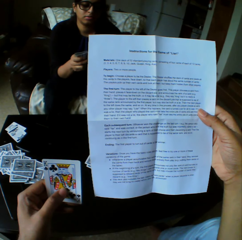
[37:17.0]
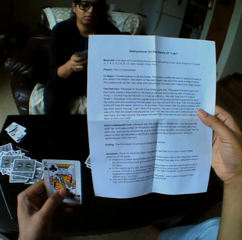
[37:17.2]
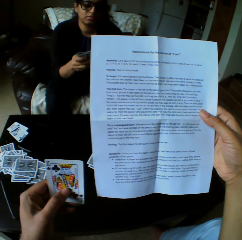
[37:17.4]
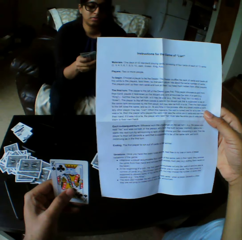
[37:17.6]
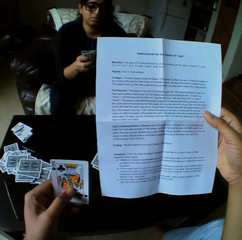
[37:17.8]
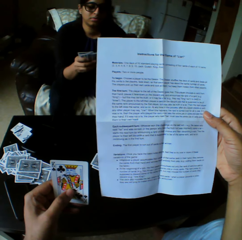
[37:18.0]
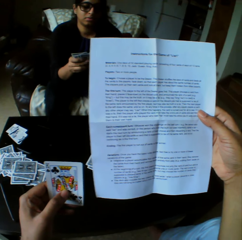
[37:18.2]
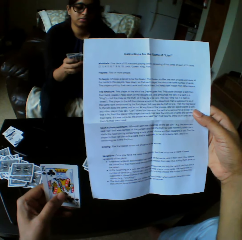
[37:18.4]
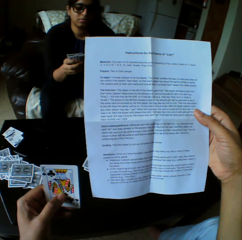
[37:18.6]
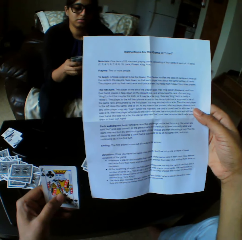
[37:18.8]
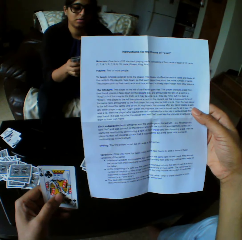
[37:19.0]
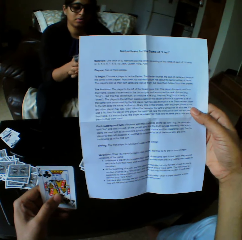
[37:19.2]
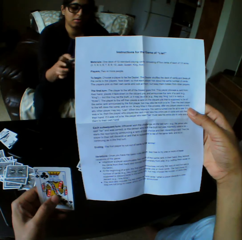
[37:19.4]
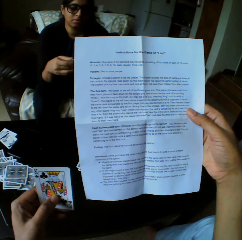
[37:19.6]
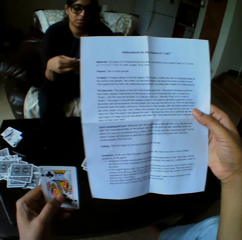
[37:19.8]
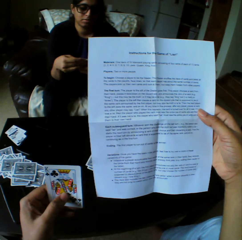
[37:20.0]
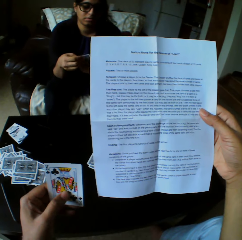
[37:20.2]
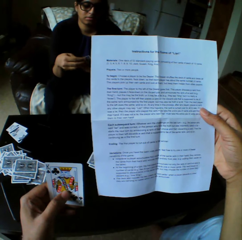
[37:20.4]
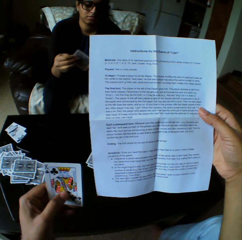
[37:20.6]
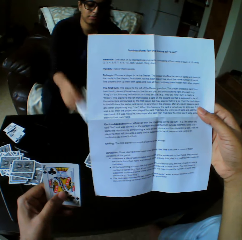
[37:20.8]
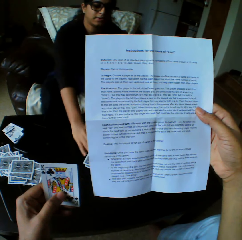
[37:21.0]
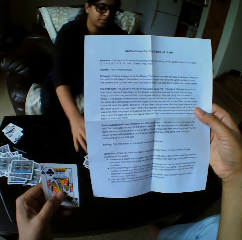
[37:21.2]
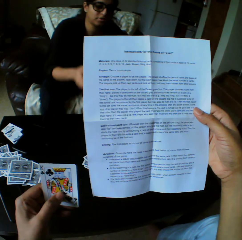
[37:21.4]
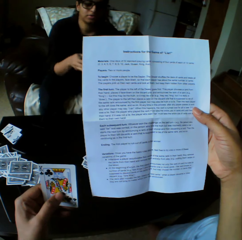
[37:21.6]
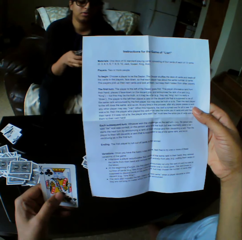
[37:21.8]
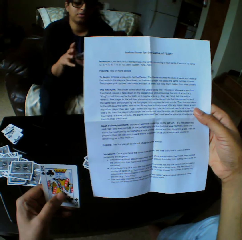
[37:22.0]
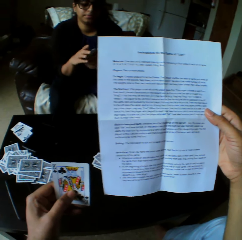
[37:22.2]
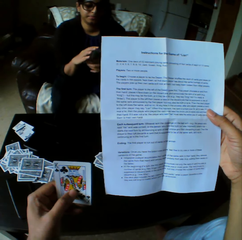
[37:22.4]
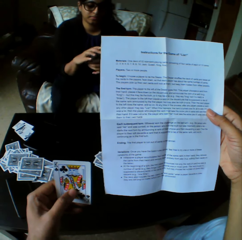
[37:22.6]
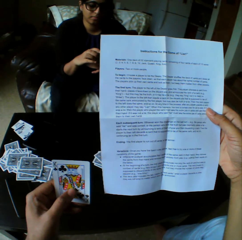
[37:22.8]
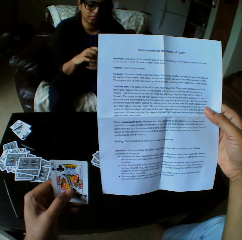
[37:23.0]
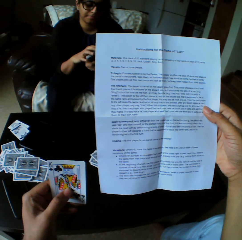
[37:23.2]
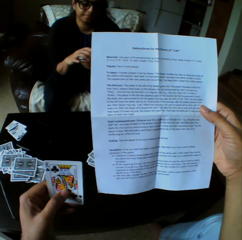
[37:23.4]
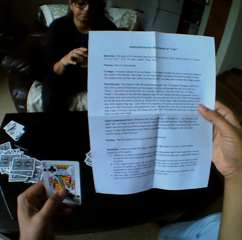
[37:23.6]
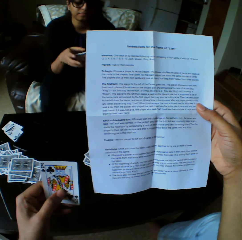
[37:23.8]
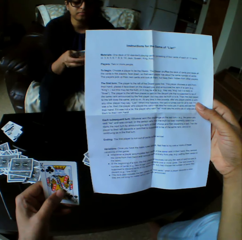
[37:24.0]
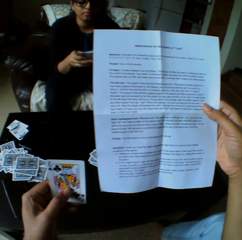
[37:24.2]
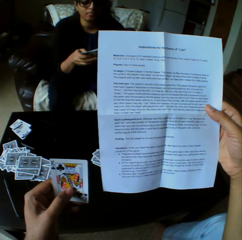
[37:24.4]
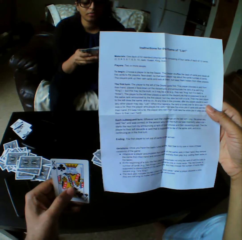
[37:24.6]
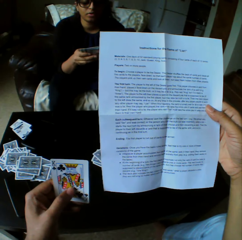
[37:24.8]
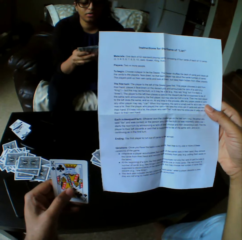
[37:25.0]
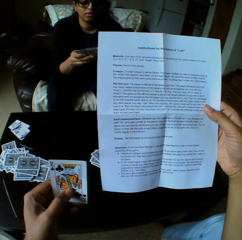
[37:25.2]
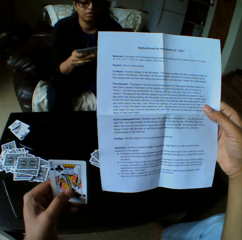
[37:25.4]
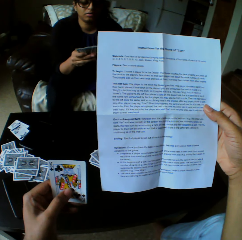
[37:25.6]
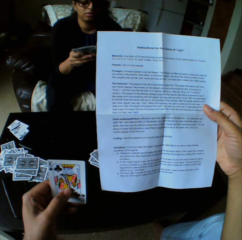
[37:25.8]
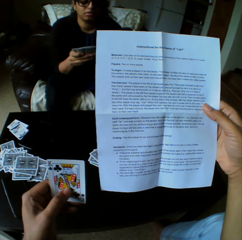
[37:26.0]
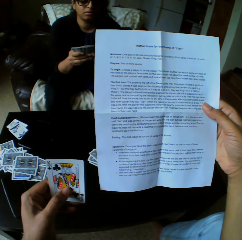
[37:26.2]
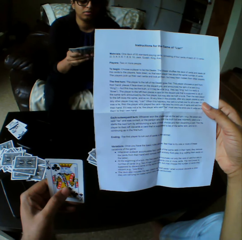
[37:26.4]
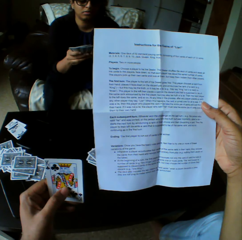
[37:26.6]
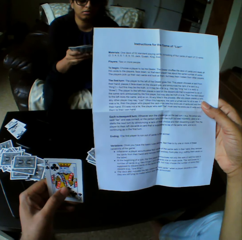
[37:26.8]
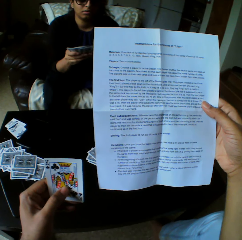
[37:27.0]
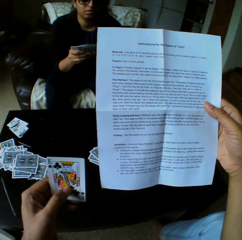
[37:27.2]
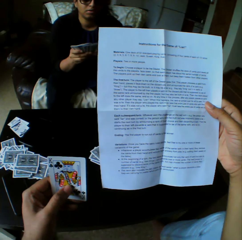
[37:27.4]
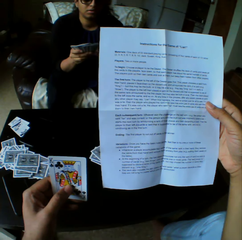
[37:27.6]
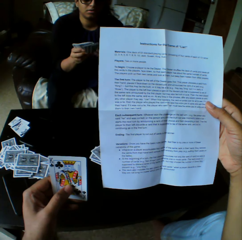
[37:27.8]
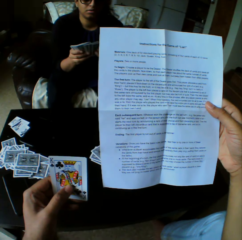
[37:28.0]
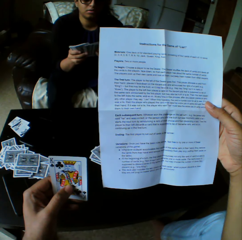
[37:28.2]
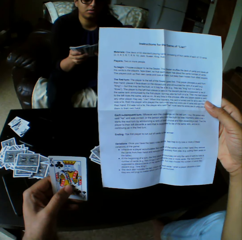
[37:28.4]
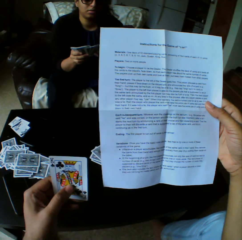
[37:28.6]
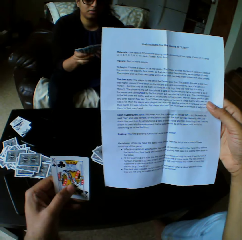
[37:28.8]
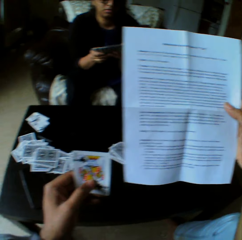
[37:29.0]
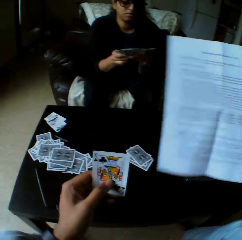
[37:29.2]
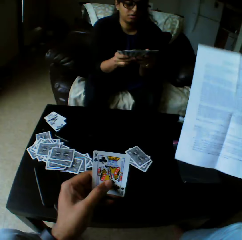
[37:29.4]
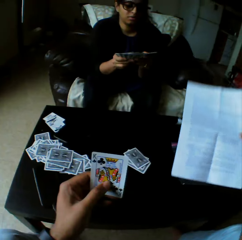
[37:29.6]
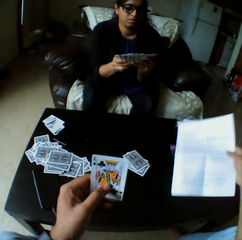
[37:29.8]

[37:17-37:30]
A woman drops a card on the table with her right hand. She selects the play cards and shuffles the cards with both hands.

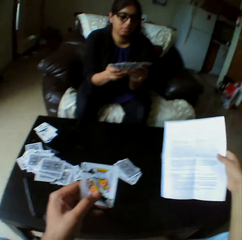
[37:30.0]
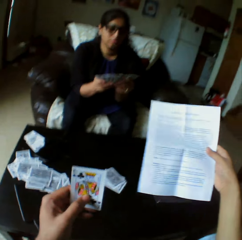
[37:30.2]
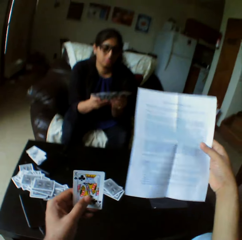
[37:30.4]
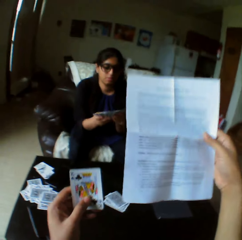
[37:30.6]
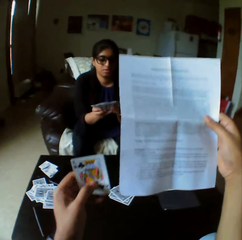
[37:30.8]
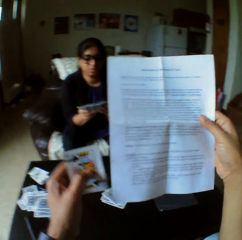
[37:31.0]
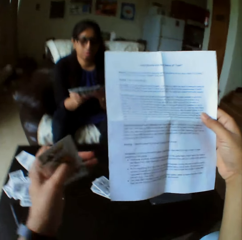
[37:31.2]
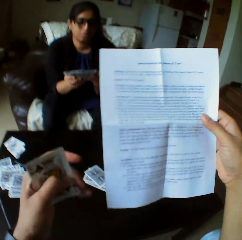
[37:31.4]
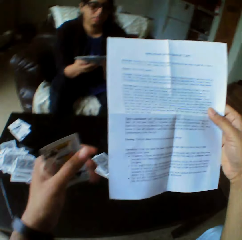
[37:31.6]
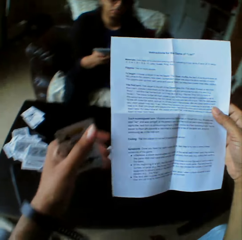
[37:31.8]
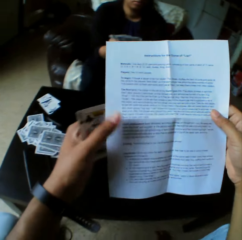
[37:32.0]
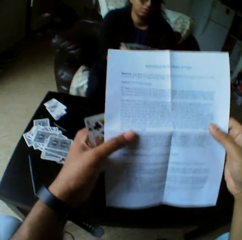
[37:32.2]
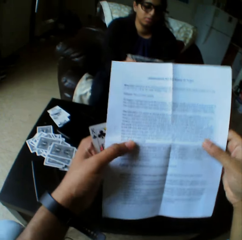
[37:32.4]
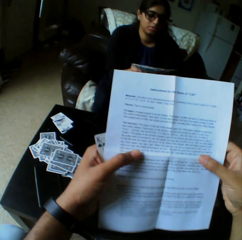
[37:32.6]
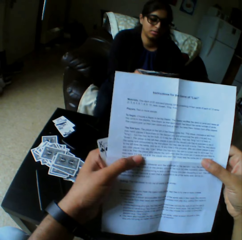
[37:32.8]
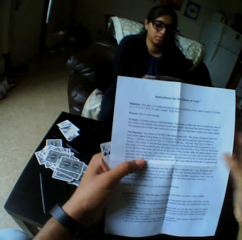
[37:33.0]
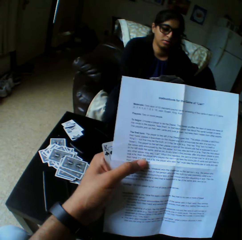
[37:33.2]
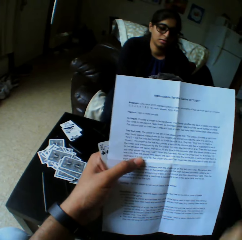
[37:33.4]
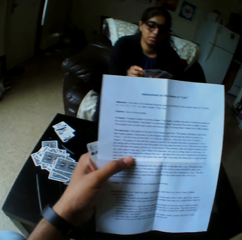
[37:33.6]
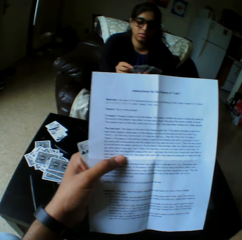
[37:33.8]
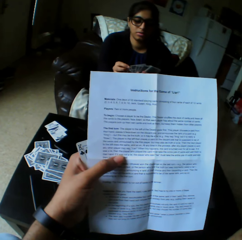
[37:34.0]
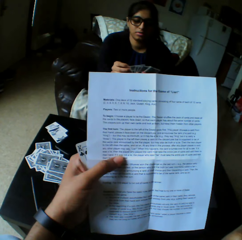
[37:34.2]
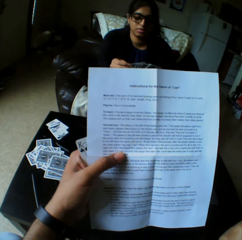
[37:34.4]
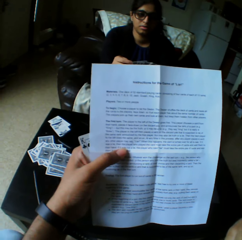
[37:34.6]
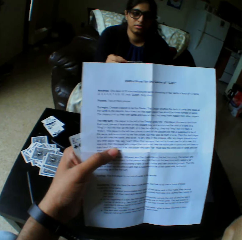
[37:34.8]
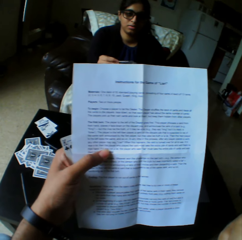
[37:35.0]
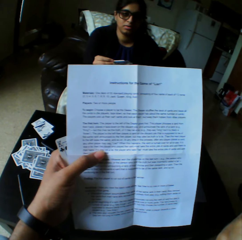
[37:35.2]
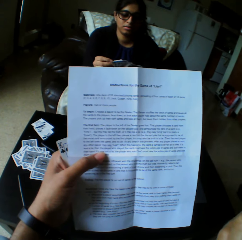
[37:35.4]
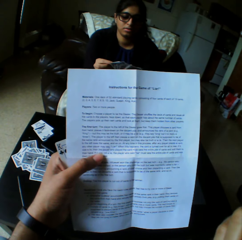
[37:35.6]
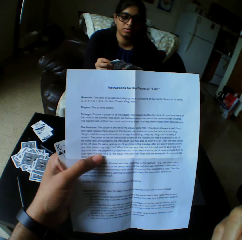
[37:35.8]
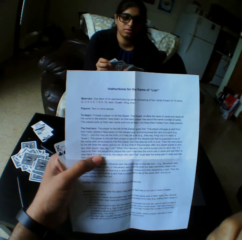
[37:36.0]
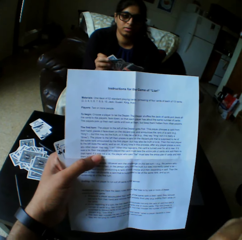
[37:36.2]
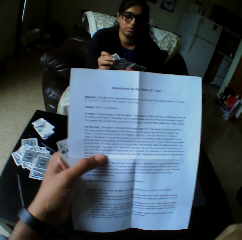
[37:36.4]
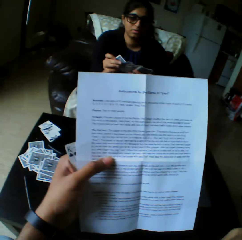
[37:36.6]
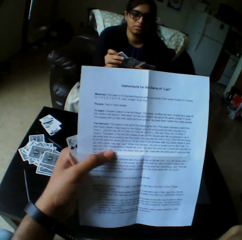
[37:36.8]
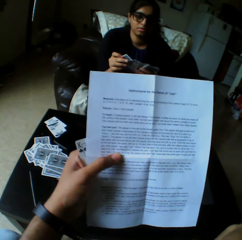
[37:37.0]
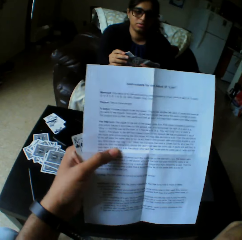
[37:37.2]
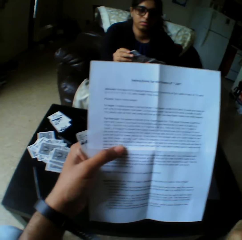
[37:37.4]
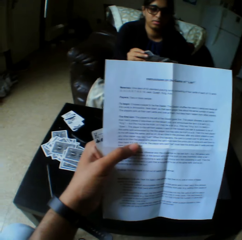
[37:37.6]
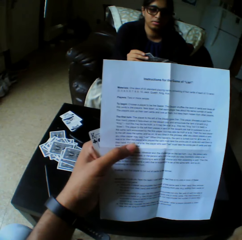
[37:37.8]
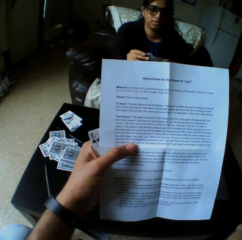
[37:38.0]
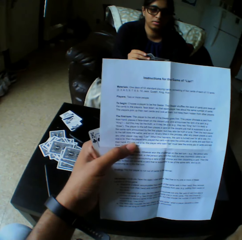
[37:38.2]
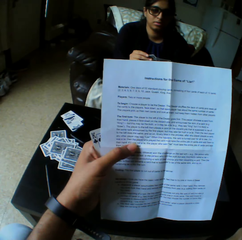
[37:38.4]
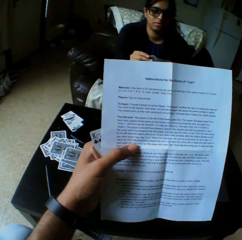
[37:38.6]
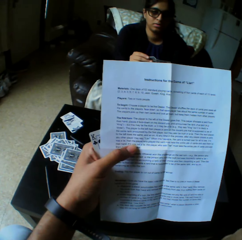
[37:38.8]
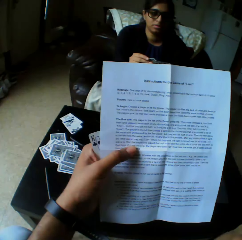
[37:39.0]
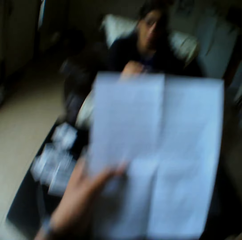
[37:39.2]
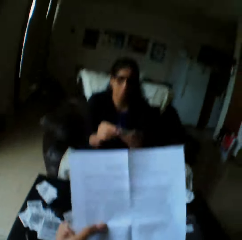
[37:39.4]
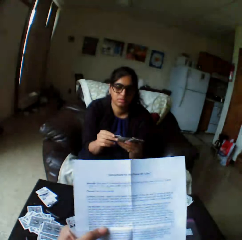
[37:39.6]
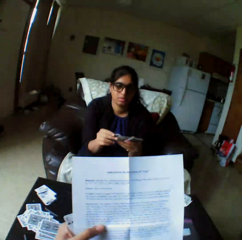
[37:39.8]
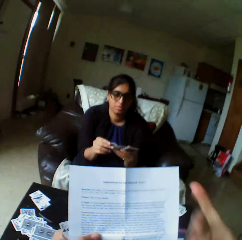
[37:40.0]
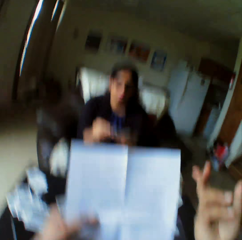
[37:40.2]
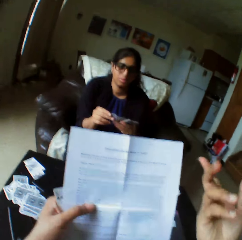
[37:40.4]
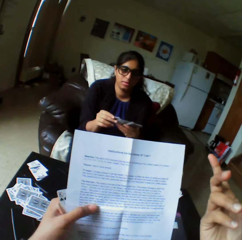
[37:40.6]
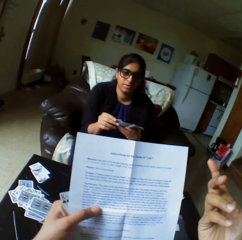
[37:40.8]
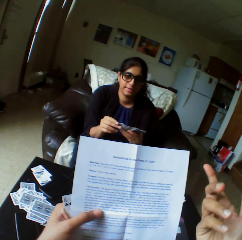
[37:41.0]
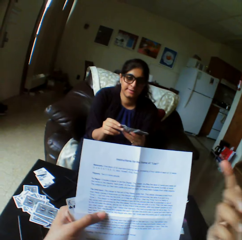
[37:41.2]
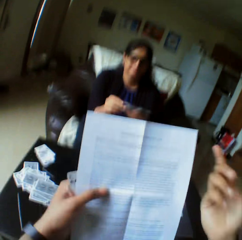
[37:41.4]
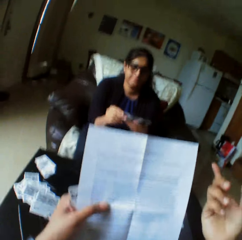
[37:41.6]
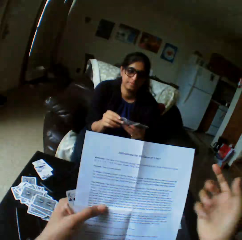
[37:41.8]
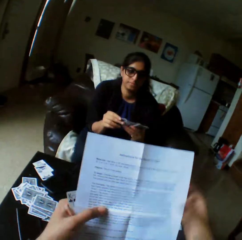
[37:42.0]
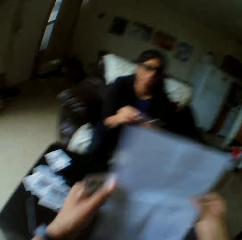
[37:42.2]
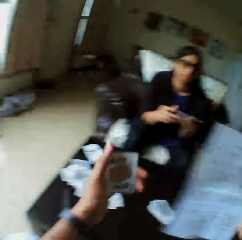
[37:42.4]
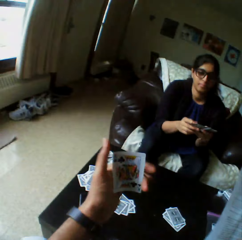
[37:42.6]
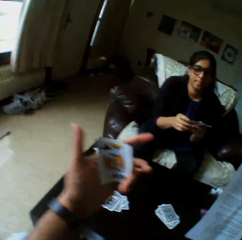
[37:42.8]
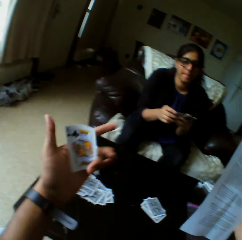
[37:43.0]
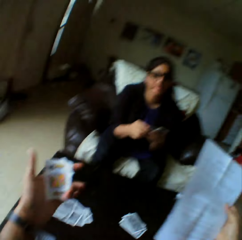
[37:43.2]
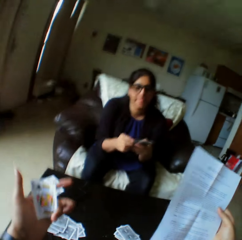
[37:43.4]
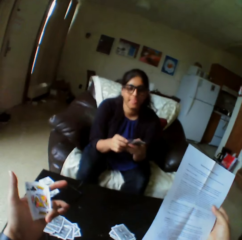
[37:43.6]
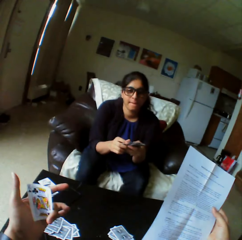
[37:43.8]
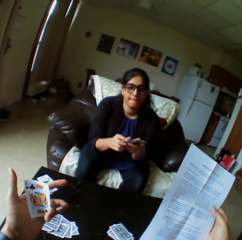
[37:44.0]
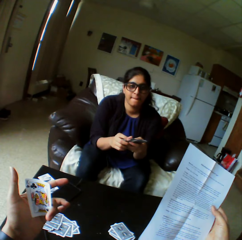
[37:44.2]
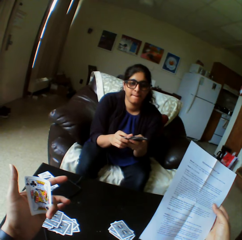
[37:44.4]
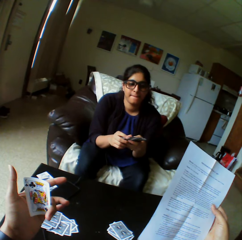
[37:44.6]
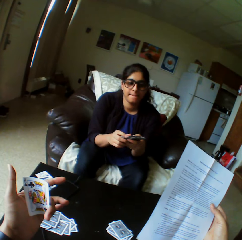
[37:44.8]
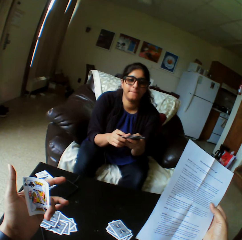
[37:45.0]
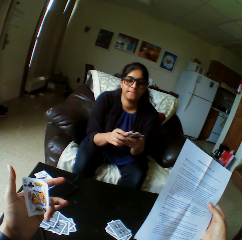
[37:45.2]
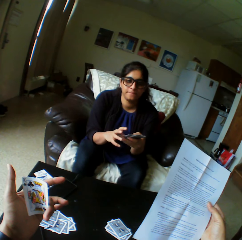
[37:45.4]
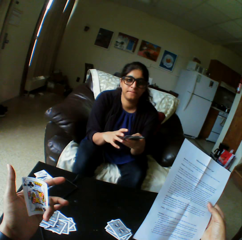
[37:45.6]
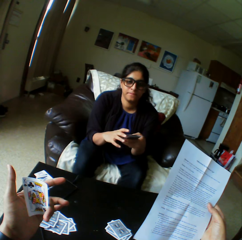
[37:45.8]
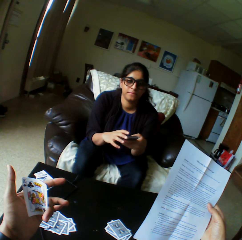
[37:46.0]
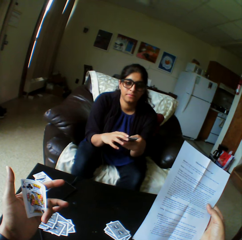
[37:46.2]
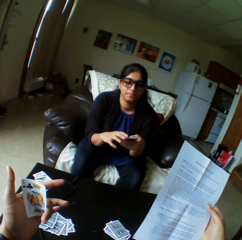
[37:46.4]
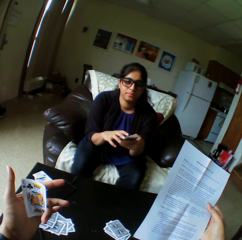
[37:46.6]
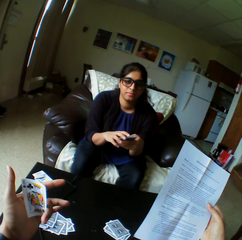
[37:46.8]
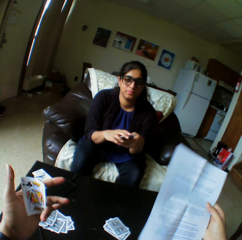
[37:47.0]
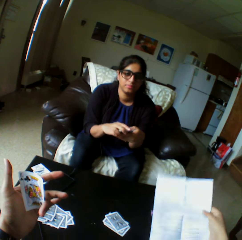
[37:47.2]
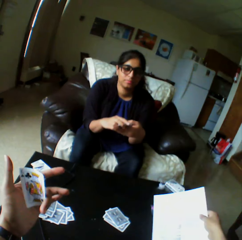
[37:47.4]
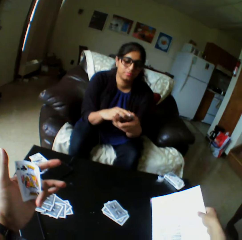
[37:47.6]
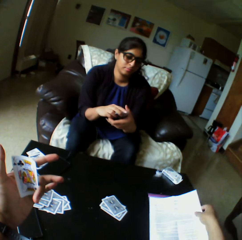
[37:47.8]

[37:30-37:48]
The camera wearer passes the paper to his left hand. He touches the piece of paper with both hands. He moves his hand. He points his finger. He passes the paper back to his right hand. He looks at the play cards. A lady nods her head.
